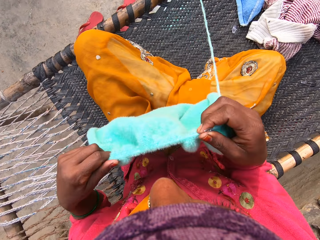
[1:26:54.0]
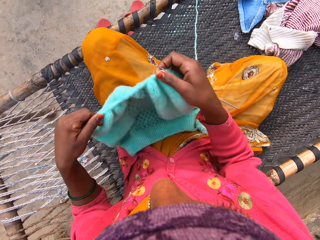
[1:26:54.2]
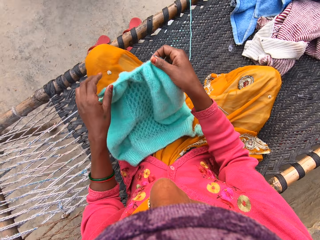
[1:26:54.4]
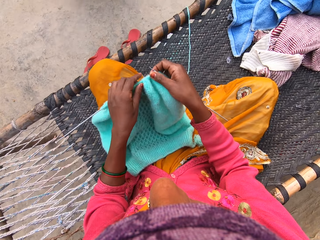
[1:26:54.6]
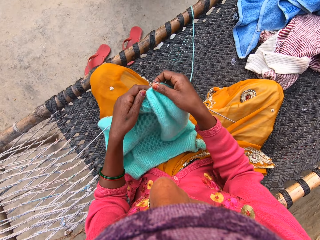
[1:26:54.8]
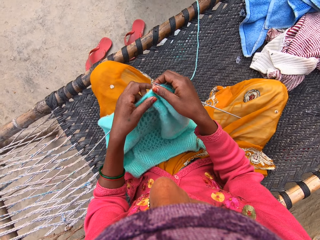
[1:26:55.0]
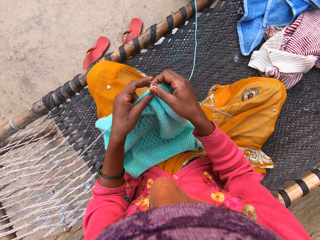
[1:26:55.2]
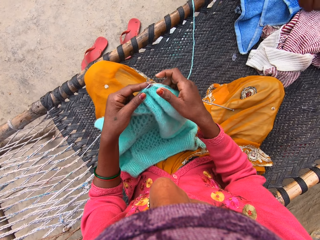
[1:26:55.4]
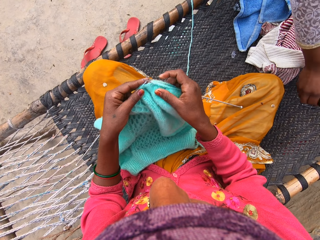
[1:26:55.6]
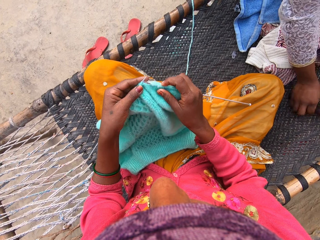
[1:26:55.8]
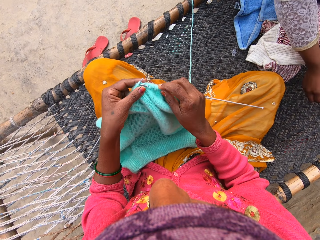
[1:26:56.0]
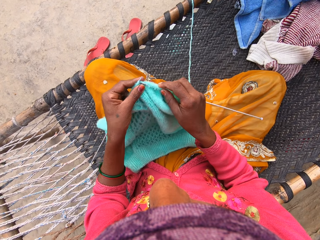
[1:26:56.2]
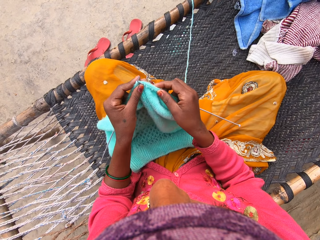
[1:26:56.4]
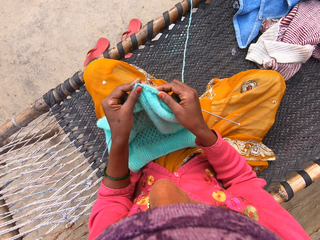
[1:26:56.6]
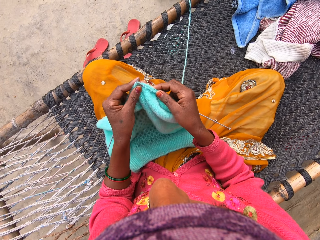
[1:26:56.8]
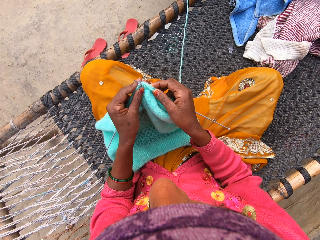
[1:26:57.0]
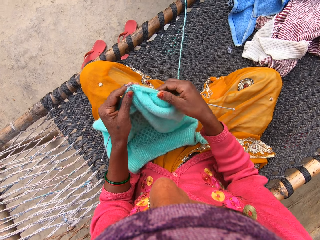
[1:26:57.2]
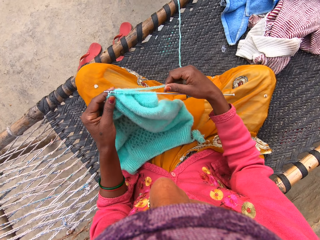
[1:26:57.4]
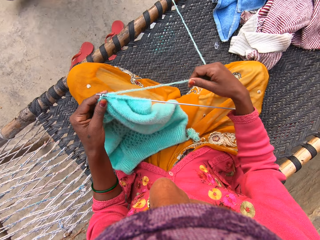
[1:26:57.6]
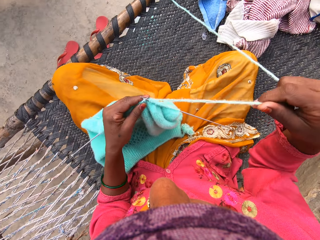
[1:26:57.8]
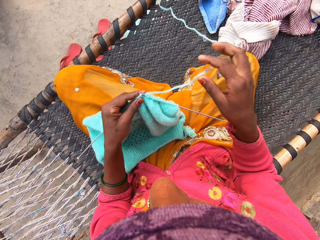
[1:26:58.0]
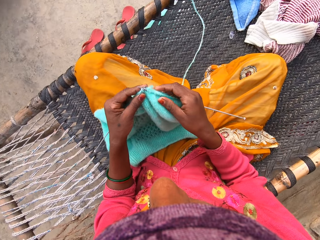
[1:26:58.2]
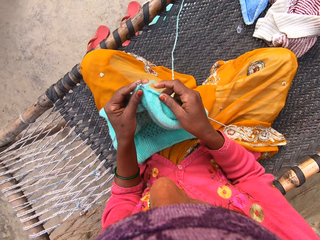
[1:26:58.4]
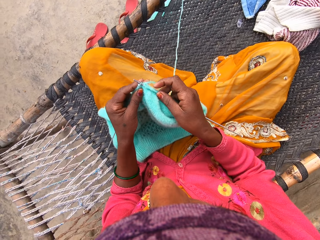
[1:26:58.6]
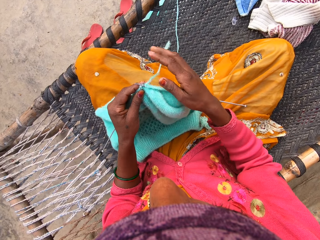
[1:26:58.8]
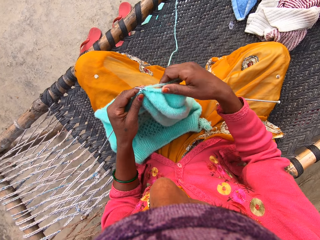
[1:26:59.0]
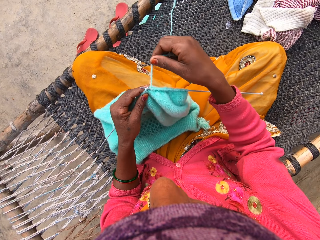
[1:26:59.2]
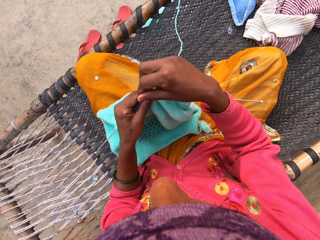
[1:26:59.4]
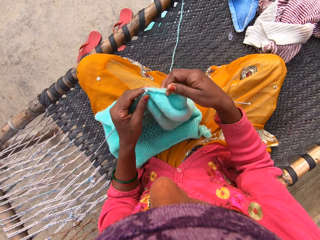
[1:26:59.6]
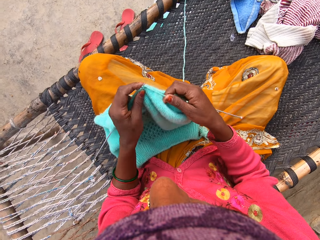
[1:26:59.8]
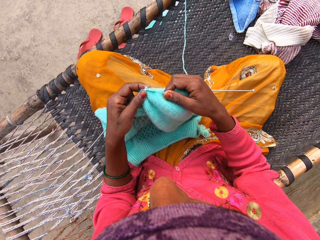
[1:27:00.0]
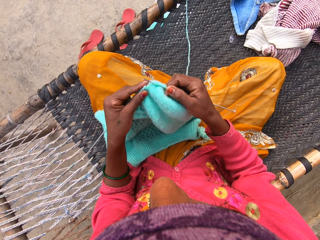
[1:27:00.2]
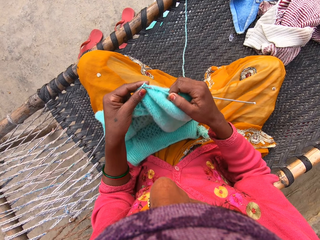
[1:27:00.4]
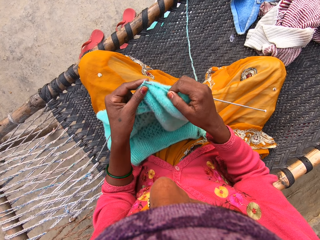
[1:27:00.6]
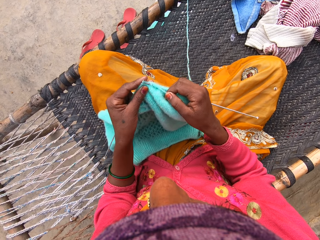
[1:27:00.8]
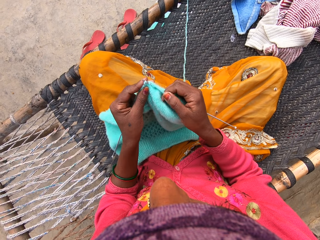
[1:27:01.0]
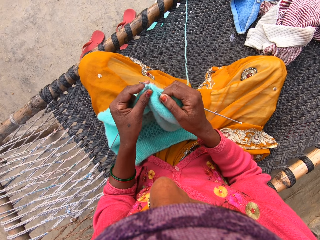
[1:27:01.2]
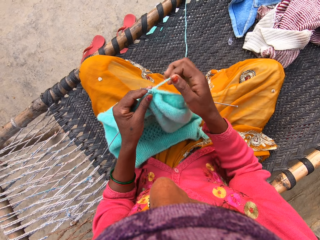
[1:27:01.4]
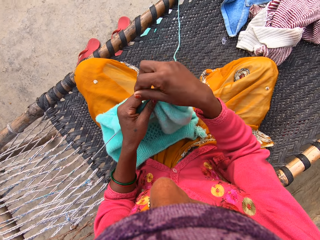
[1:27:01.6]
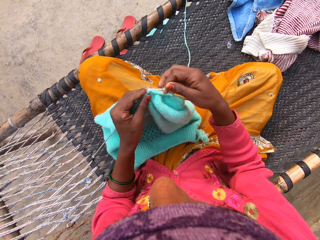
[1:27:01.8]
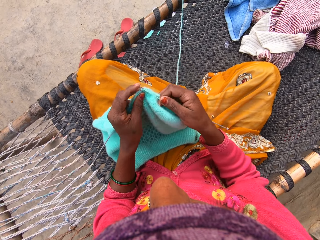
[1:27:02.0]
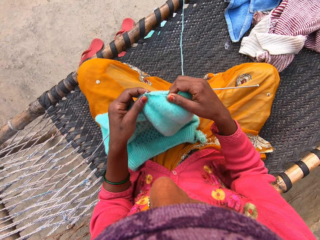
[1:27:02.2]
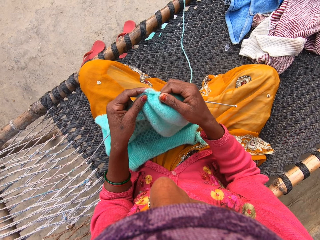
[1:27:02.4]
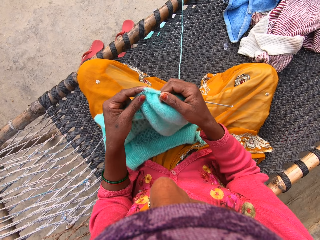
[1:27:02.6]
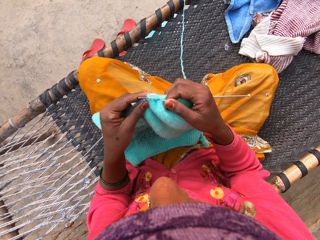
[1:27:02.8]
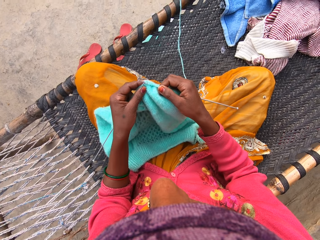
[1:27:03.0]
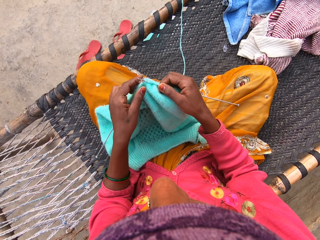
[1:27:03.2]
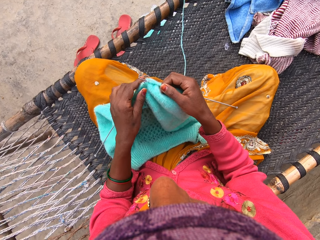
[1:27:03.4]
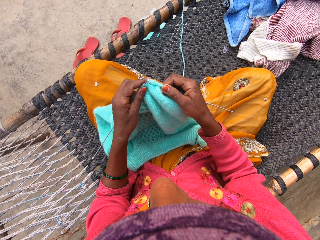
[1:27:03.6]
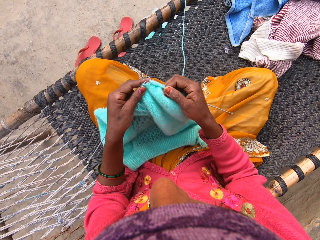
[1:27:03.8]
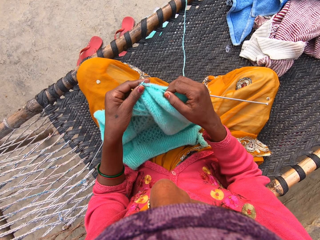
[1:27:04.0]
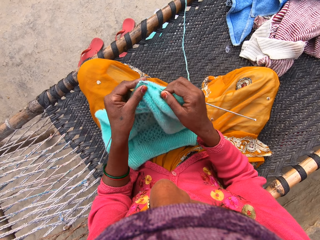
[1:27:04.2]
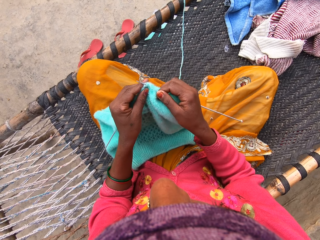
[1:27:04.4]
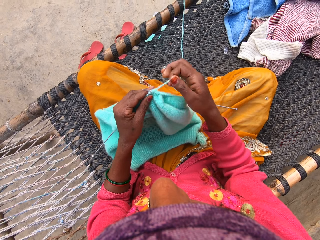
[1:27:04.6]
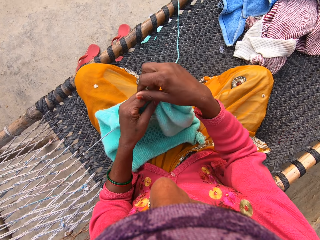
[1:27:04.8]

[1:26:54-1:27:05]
A woman picks a hair clip from a woven bench. The camera wearer knits the shawl. She pulls the yarn with her right hand. She knits the shawl.

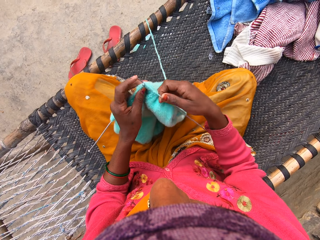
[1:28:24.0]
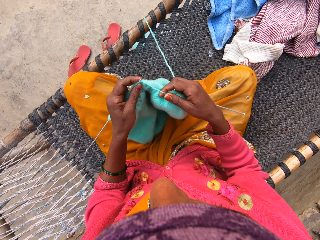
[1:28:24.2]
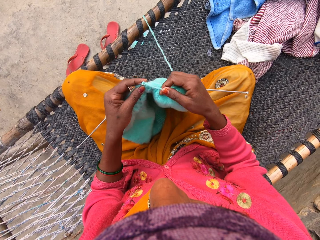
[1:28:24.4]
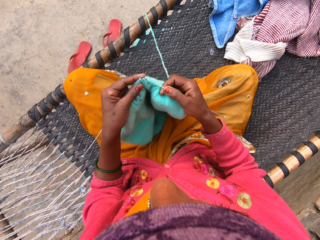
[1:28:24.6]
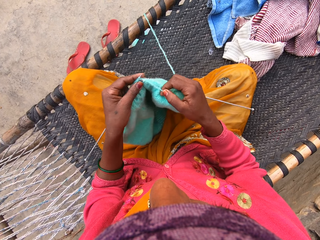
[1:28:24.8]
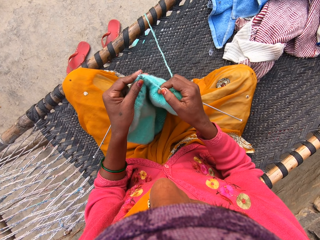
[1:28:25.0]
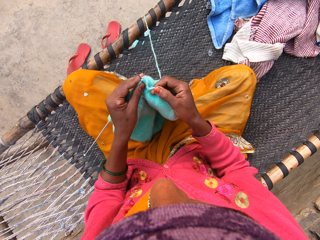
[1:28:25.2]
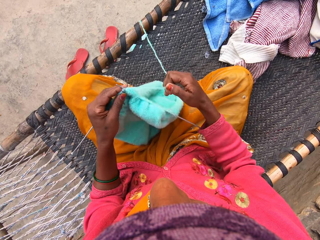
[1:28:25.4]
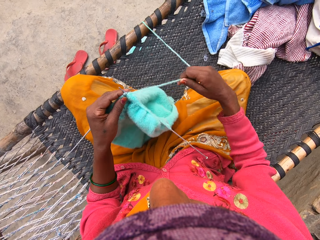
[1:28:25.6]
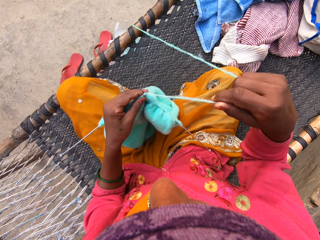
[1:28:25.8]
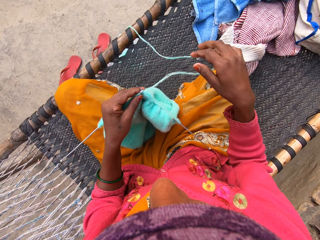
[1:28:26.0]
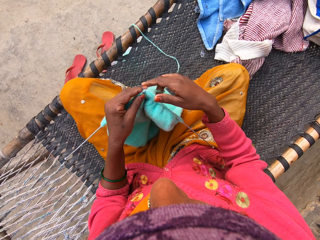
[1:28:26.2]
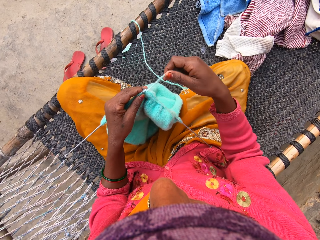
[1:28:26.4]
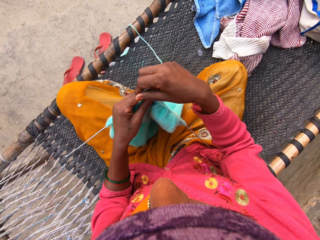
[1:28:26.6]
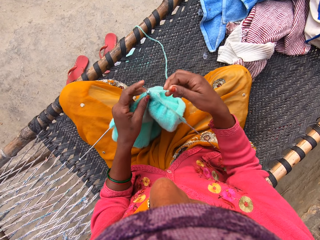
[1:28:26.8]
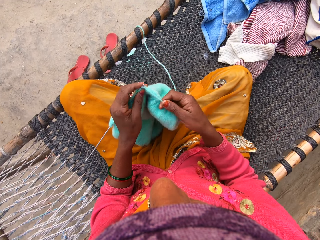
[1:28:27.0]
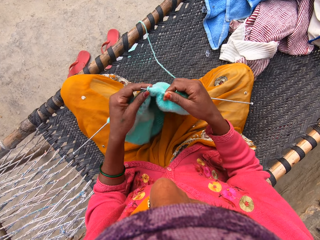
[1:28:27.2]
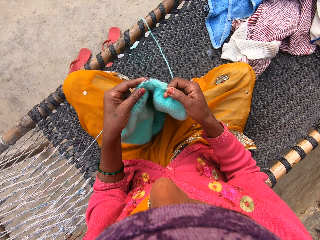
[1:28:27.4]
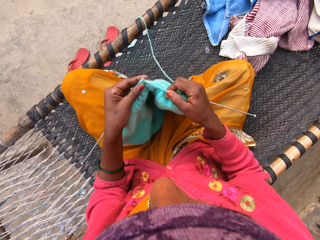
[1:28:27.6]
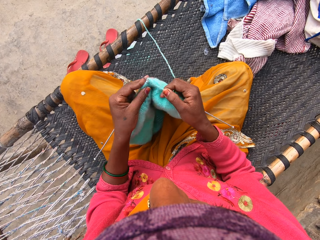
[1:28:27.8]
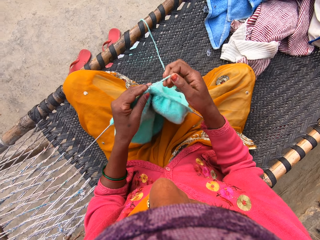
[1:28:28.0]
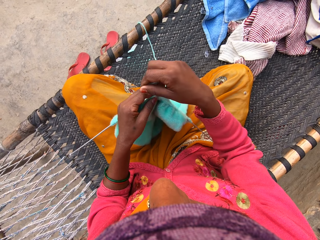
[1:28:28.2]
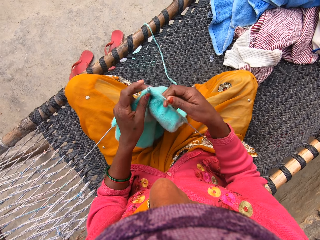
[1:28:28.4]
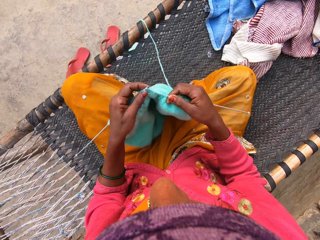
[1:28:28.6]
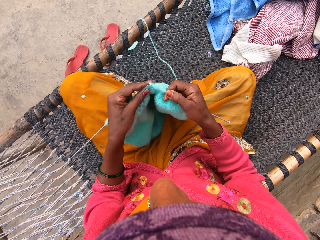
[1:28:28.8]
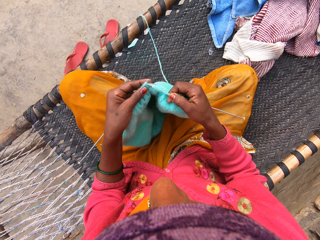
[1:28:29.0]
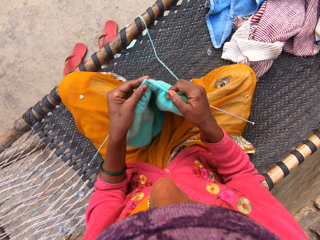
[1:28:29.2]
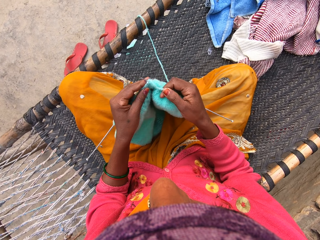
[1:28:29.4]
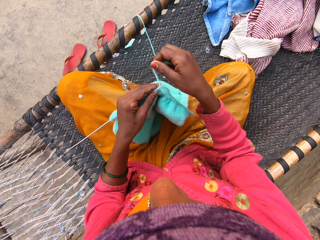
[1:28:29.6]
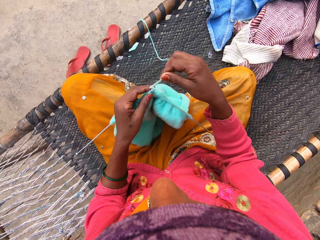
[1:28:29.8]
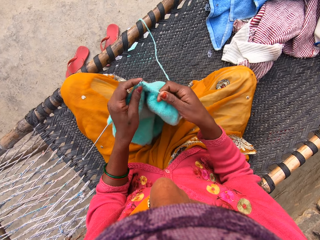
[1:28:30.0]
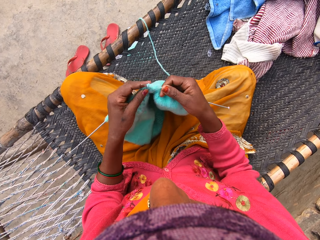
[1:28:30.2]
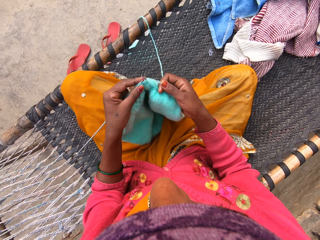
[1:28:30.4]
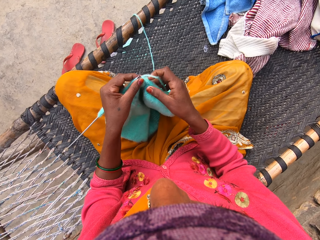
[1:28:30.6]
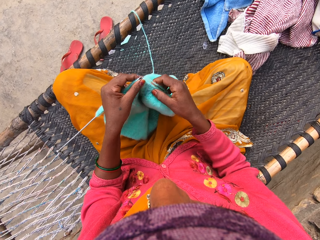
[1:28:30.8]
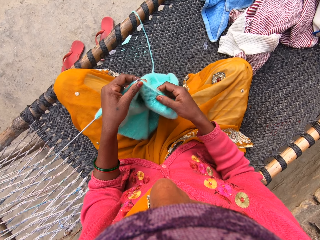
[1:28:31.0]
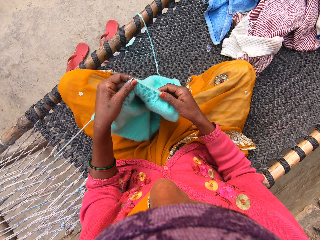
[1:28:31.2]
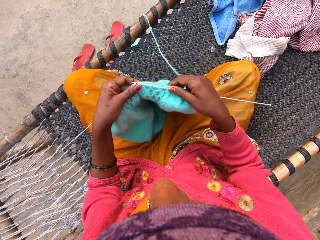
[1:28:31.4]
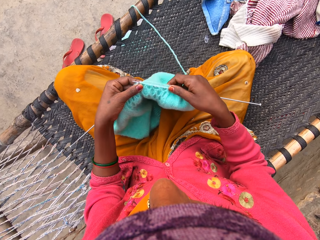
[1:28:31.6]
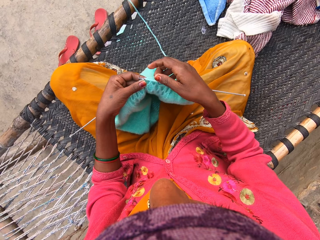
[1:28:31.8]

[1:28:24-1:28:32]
The camera wearer pulls the yarn with her right hand. She knits the shawl.

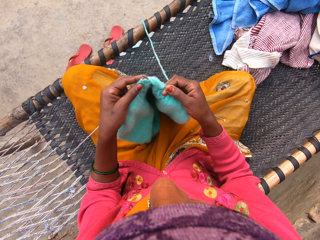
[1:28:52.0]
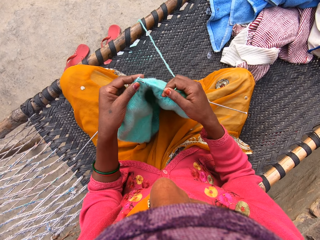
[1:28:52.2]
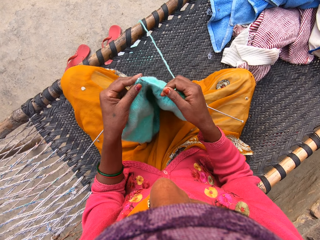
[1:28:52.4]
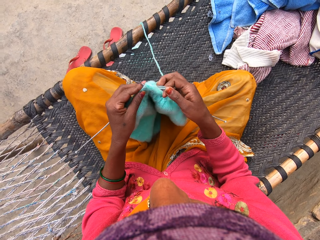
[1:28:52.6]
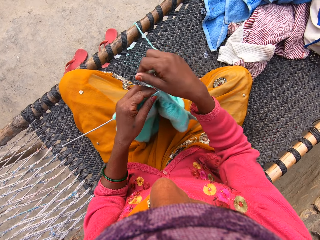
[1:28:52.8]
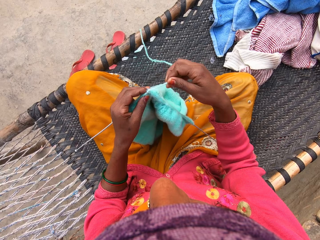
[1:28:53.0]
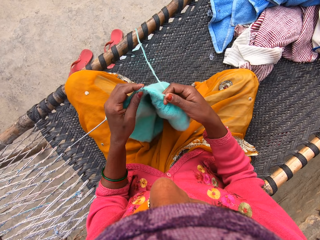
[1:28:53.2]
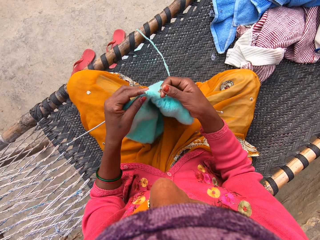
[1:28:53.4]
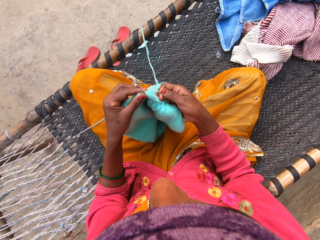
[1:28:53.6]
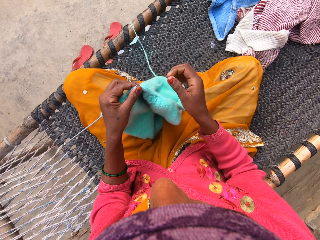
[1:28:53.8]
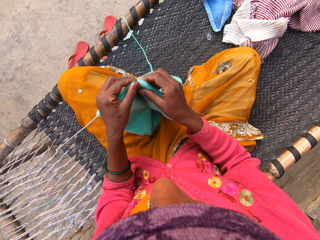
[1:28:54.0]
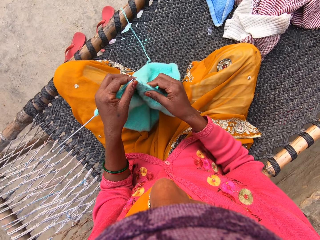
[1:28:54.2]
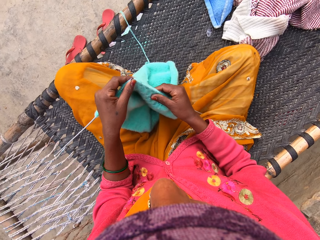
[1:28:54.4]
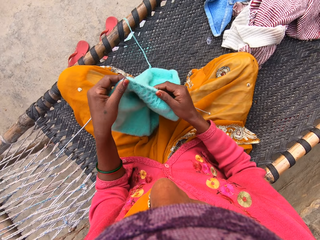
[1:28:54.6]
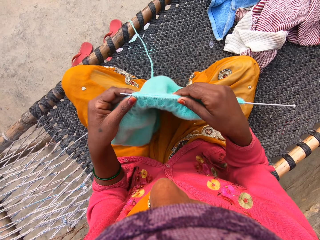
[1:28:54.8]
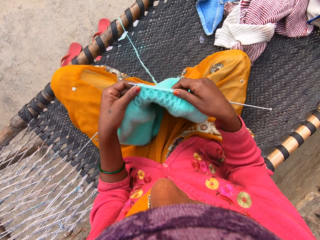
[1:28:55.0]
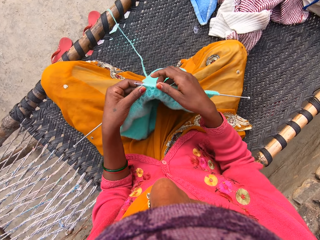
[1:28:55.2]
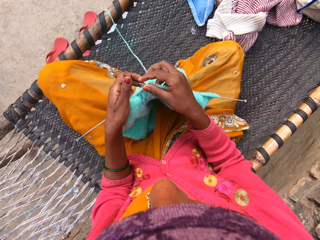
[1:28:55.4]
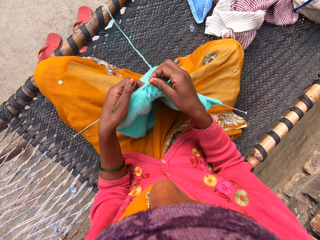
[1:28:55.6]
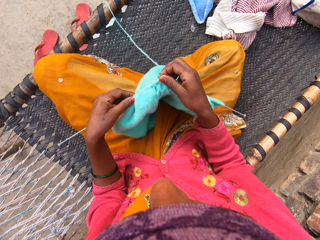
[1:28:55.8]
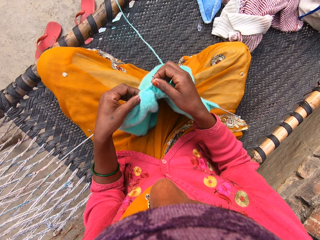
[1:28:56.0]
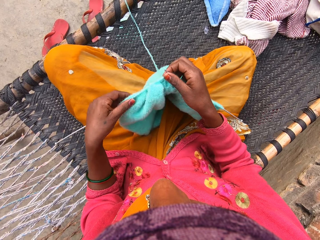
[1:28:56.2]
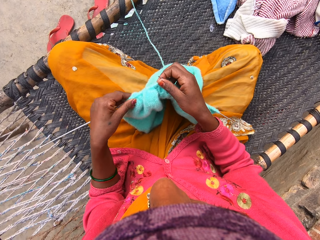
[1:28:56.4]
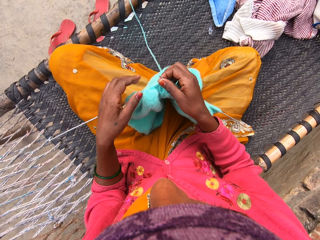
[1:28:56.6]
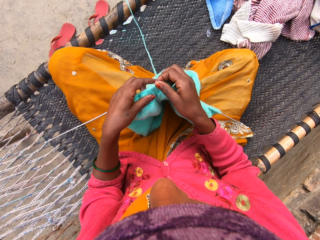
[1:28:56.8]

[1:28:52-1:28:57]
The camera wearer adjusts the shawl or sweater fabric with her right hand. She puts down the sweater fabric. She adjusts the shawl with her left hand.
